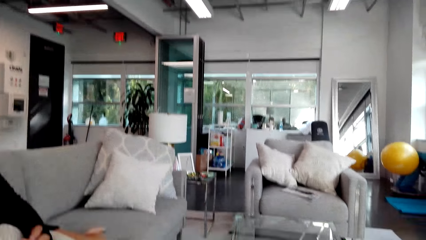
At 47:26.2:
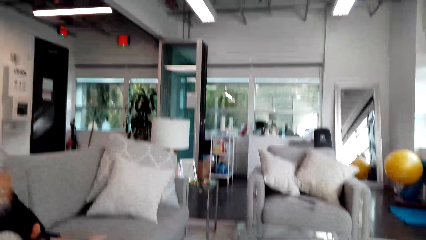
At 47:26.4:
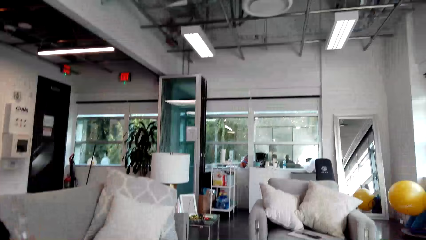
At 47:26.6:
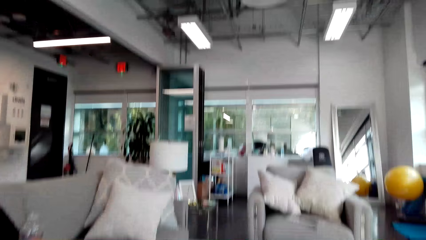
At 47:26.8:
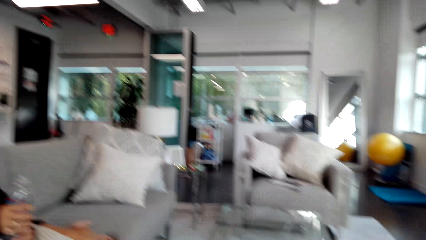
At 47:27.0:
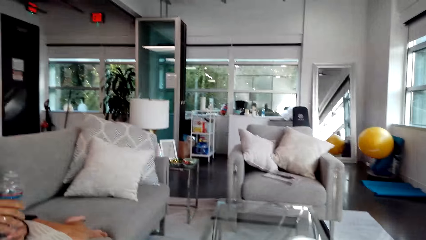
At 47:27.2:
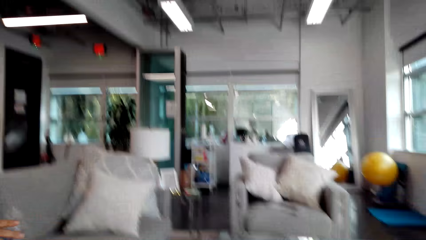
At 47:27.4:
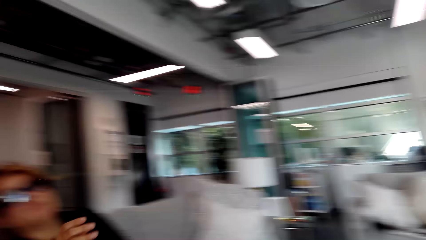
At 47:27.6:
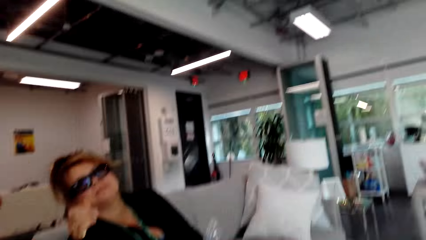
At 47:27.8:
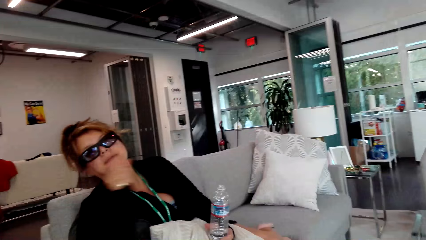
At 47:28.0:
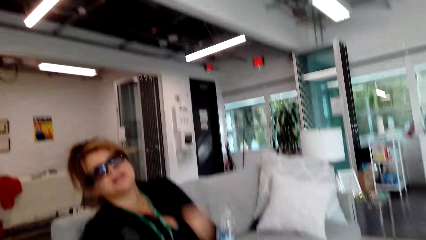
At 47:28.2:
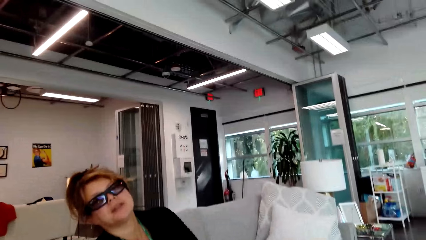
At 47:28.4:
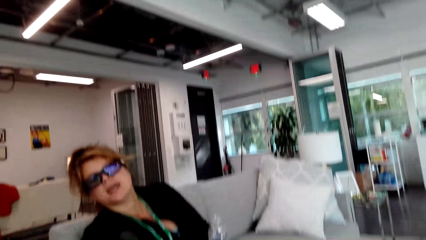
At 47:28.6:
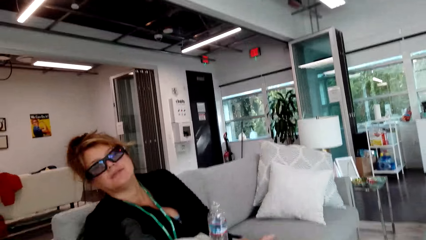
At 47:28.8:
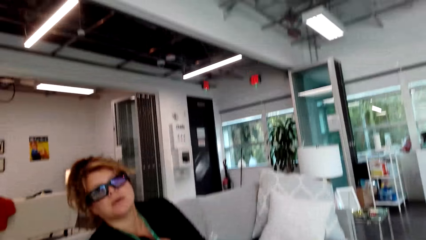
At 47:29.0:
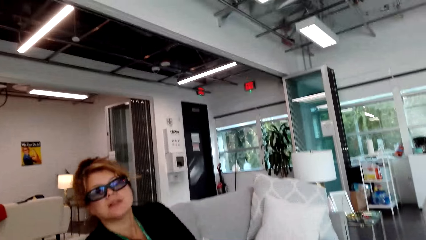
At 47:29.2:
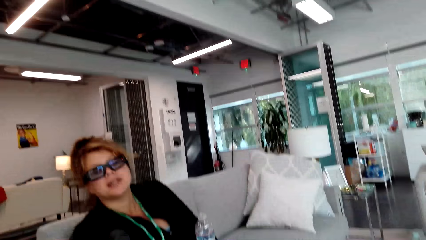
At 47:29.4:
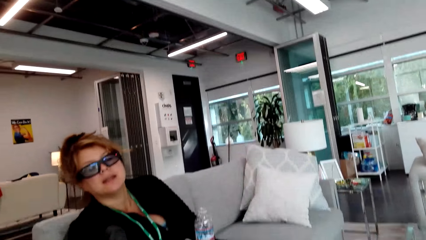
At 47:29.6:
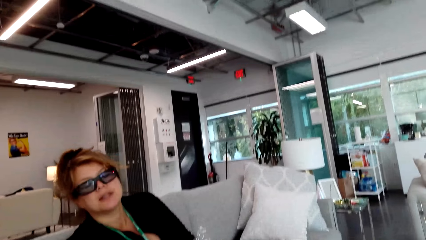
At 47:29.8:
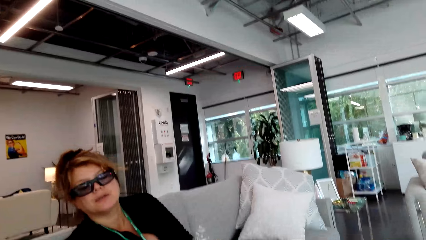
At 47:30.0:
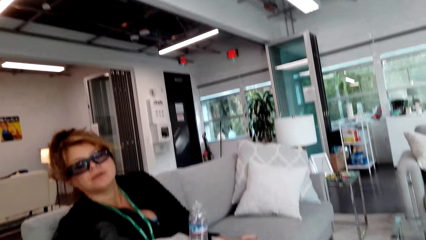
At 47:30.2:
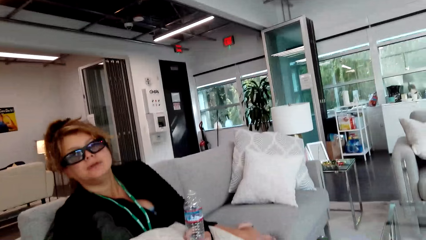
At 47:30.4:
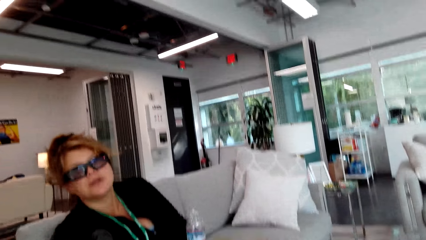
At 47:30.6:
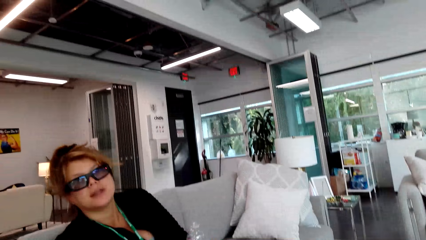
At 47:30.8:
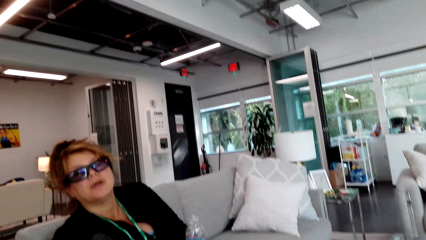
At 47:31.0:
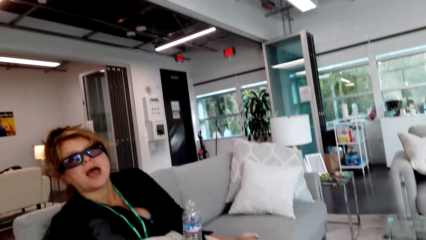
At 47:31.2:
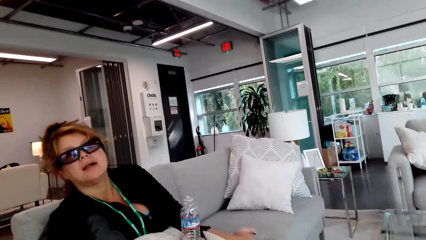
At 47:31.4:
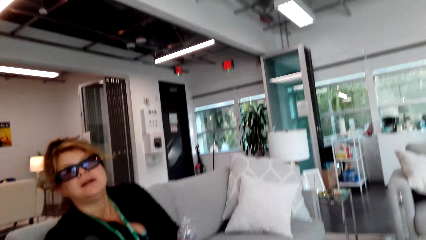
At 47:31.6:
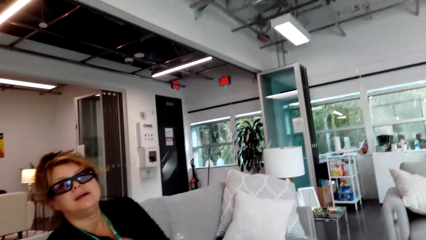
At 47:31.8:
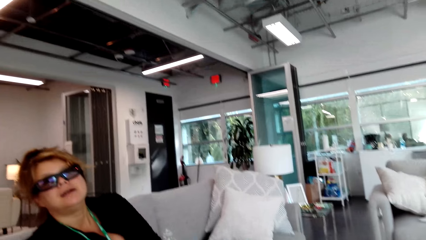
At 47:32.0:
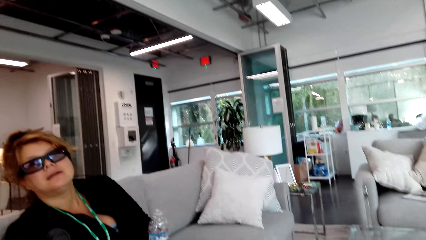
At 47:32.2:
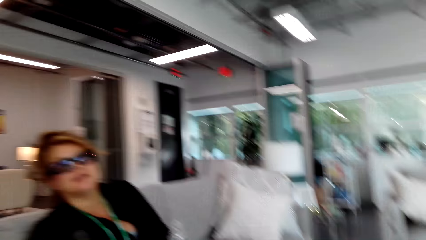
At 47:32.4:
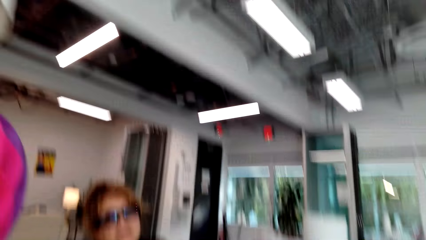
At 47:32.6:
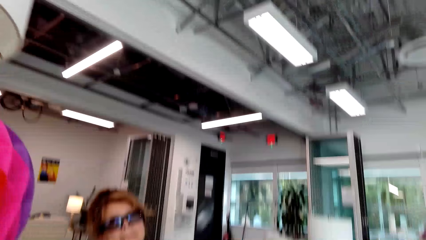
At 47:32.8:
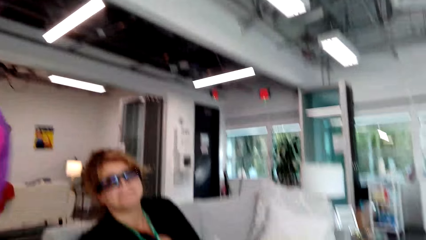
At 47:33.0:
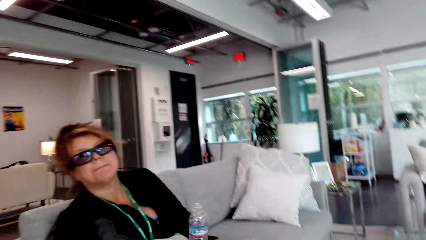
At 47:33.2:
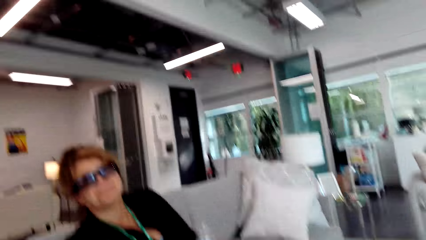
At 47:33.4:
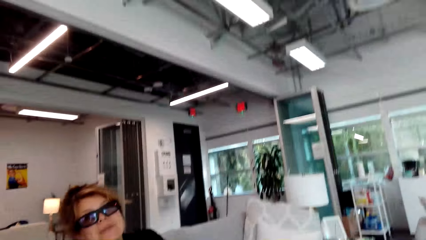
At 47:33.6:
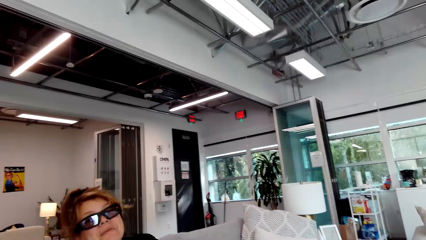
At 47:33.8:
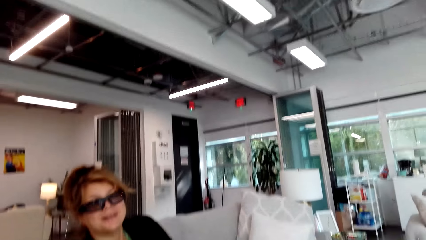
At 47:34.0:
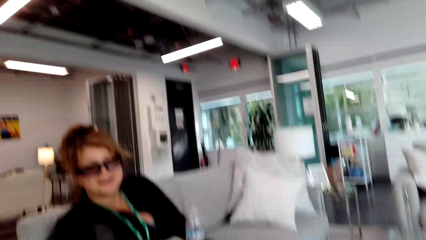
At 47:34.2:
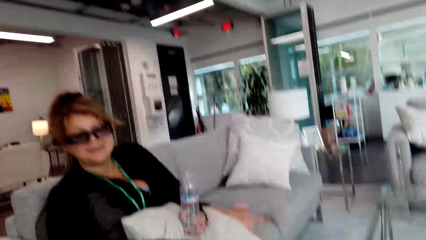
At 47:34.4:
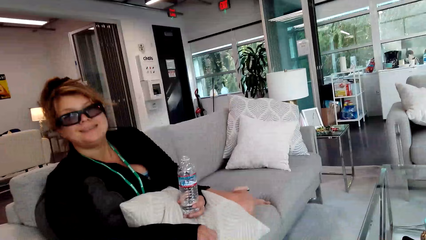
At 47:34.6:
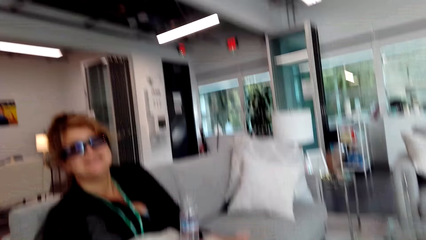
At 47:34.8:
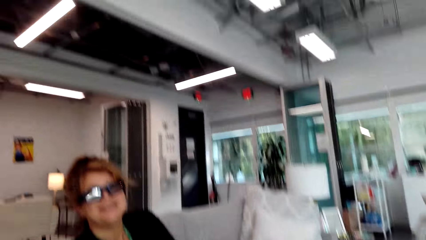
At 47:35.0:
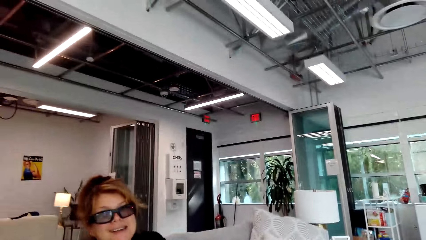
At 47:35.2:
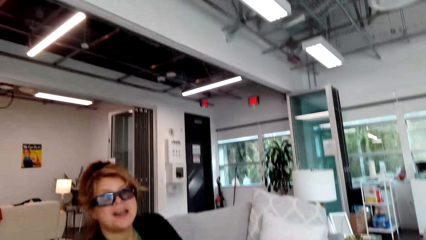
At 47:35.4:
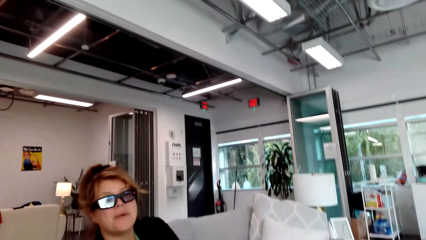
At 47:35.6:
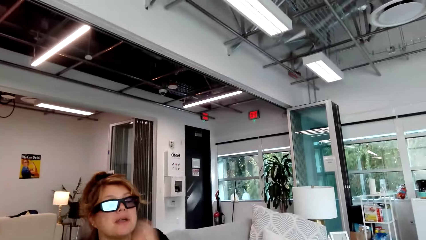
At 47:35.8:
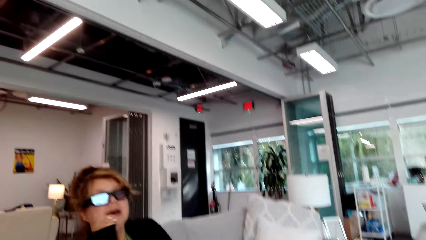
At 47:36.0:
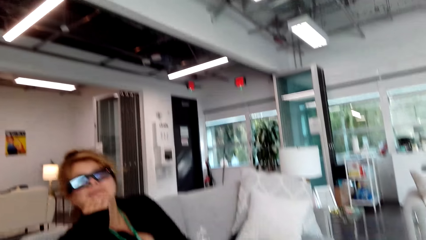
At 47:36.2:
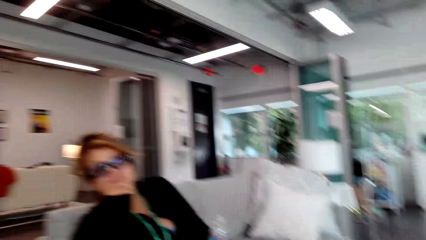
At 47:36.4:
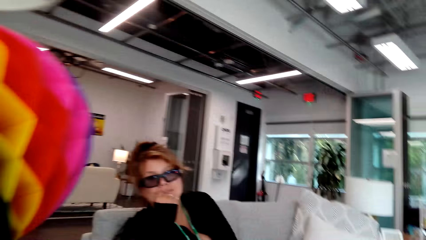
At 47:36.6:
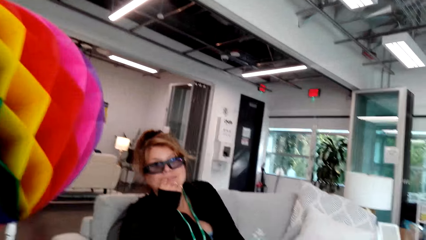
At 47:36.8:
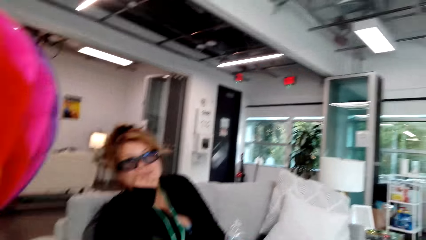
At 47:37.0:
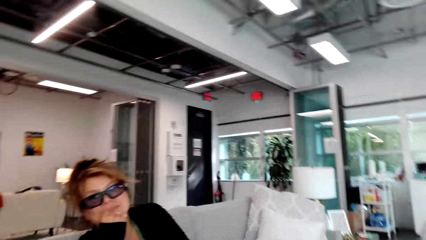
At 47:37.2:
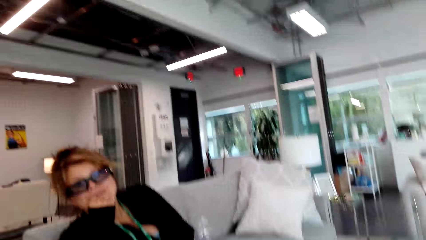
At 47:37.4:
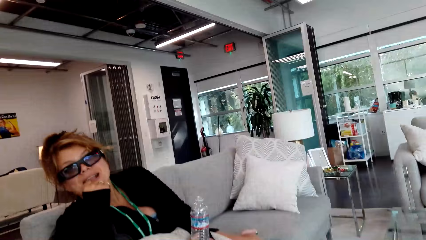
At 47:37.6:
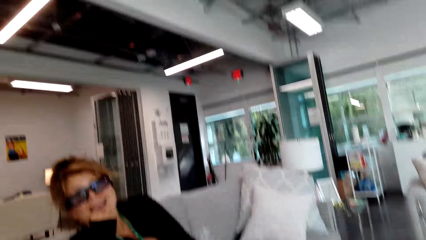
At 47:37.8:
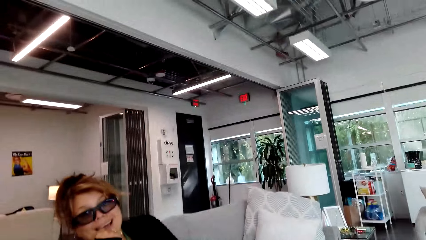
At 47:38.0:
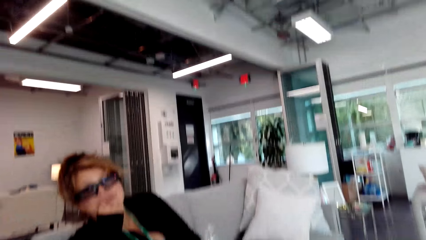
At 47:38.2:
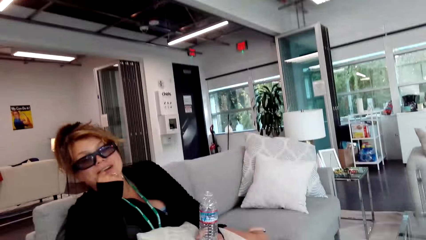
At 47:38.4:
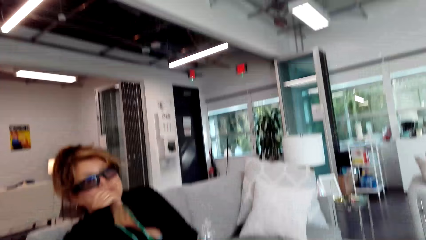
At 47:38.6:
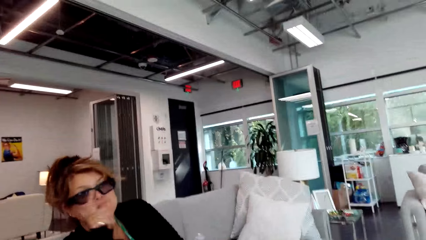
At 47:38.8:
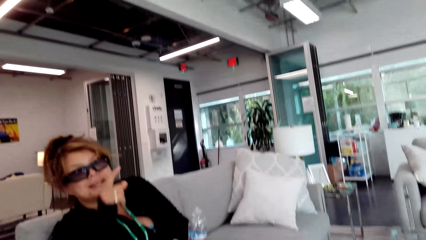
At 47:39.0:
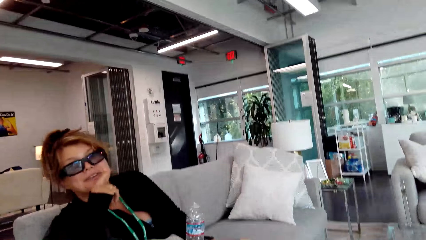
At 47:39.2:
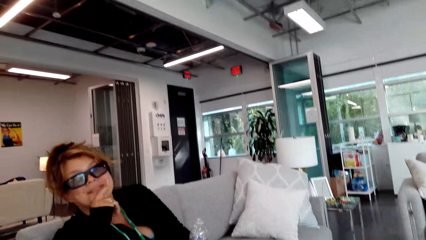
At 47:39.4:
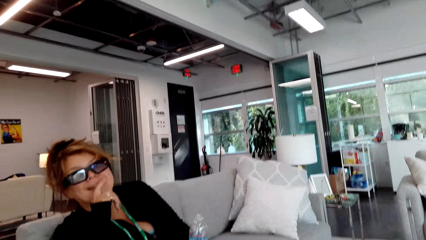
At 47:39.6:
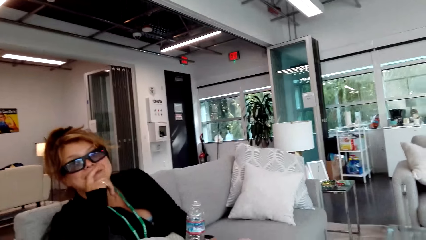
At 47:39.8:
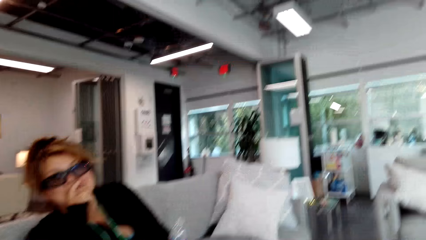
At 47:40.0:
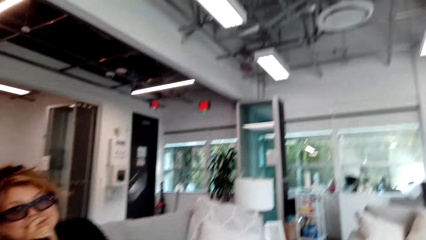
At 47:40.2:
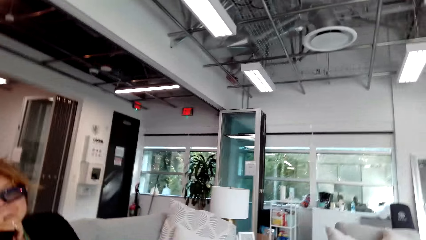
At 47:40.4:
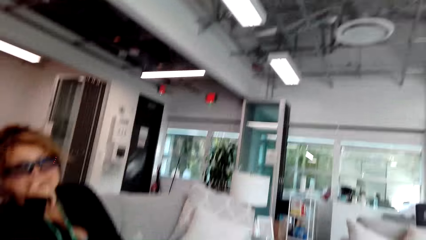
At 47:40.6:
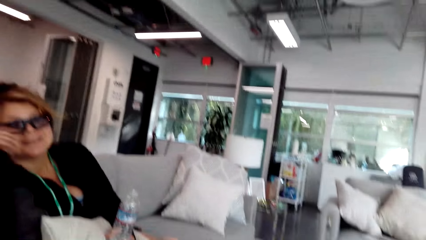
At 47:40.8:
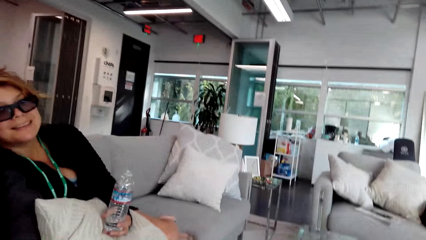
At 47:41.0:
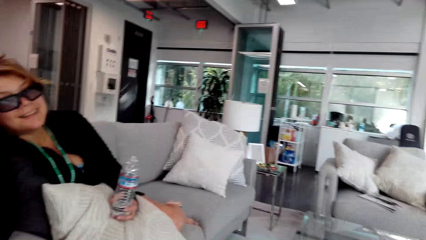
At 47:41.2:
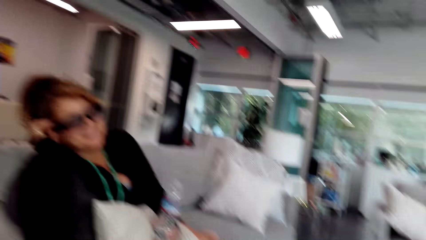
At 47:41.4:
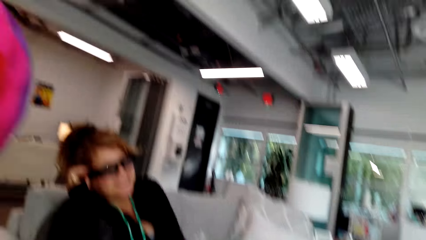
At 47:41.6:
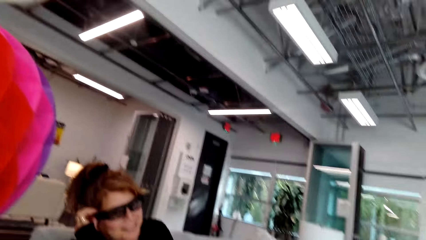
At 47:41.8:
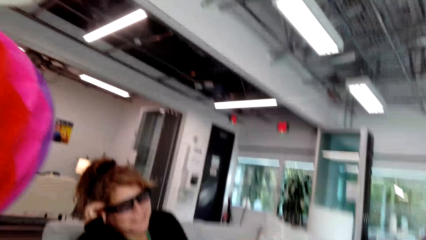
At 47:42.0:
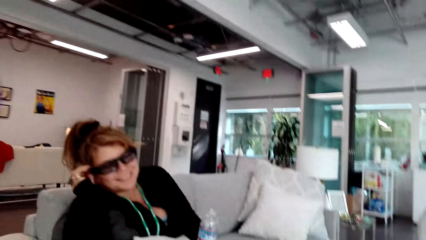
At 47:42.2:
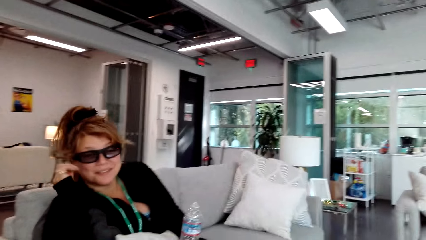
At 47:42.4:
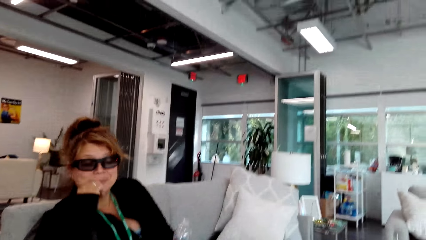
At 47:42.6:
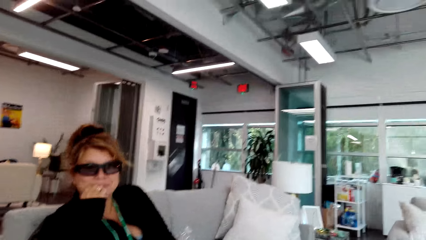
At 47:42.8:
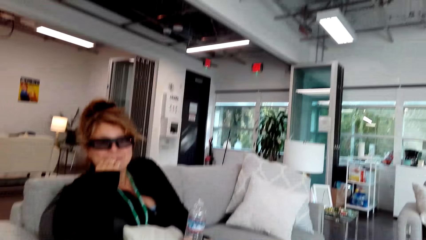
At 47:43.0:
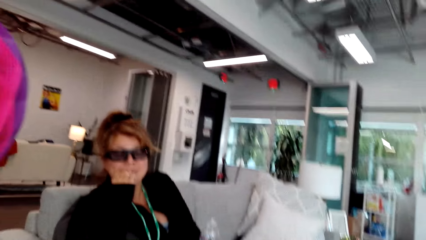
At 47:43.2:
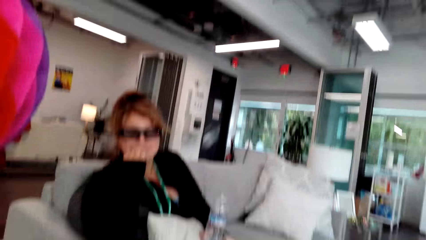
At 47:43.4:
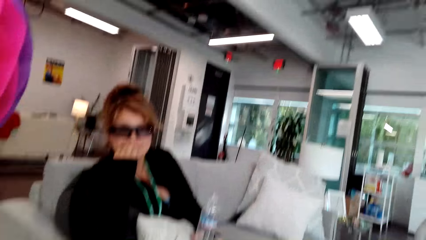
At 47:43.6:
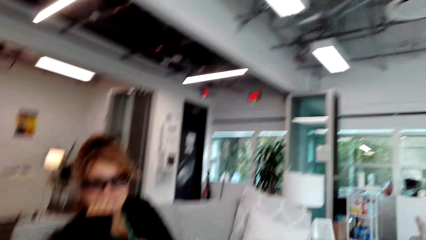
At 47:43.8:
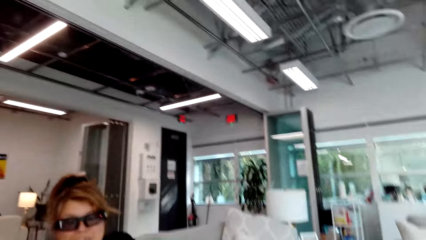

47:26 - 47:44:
The camera wearer talks to a person. They stare in the room. The person talks to the camera wearer. The camera wearer talks to the person.
